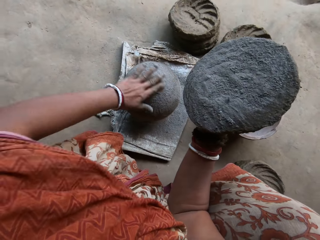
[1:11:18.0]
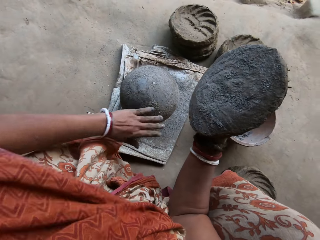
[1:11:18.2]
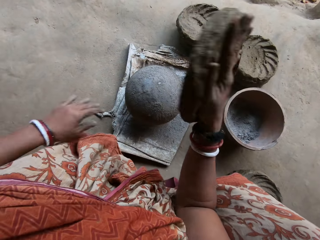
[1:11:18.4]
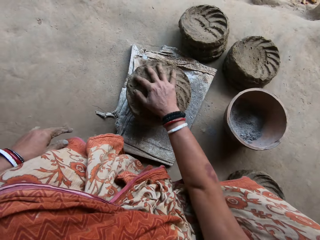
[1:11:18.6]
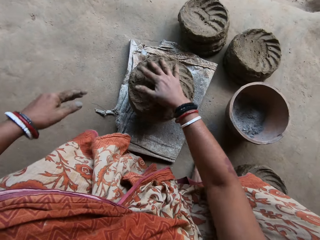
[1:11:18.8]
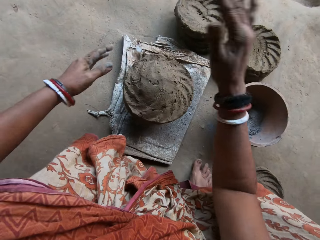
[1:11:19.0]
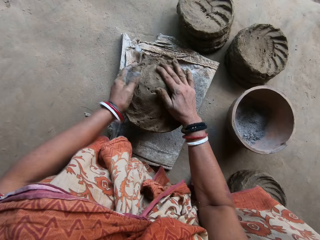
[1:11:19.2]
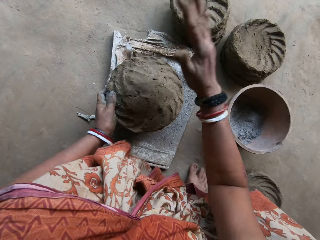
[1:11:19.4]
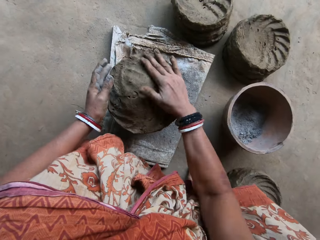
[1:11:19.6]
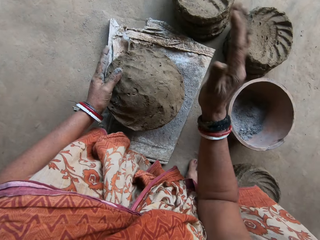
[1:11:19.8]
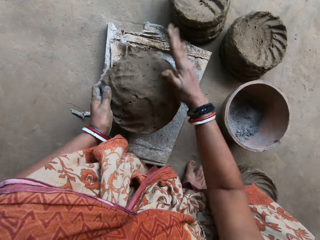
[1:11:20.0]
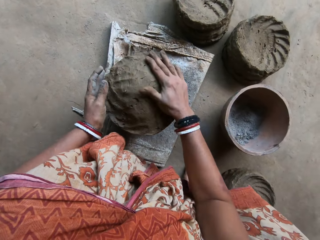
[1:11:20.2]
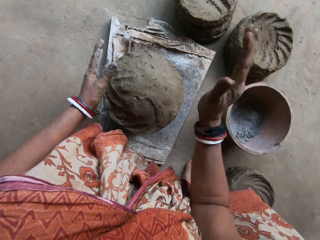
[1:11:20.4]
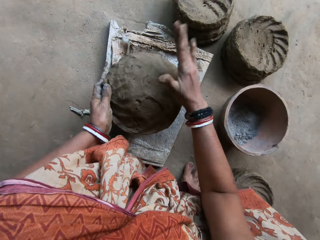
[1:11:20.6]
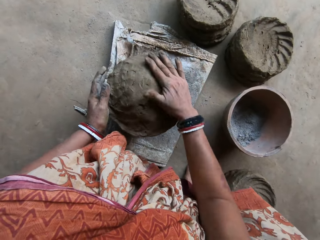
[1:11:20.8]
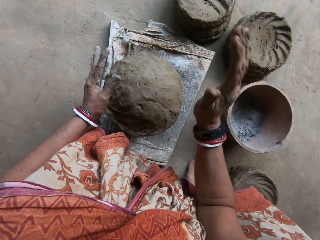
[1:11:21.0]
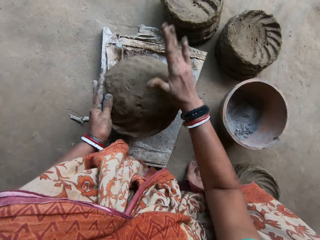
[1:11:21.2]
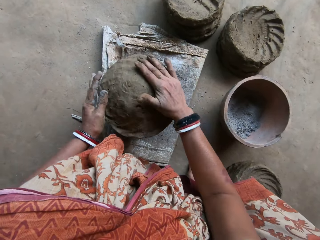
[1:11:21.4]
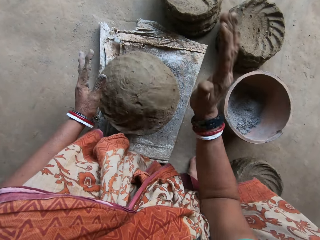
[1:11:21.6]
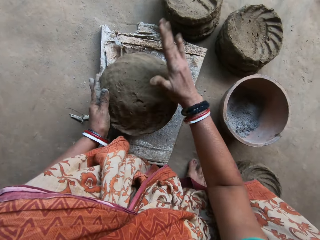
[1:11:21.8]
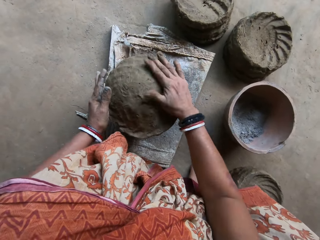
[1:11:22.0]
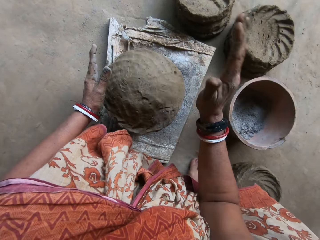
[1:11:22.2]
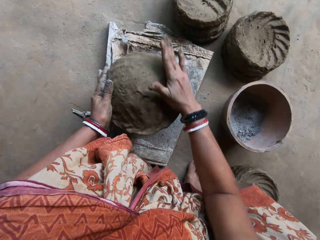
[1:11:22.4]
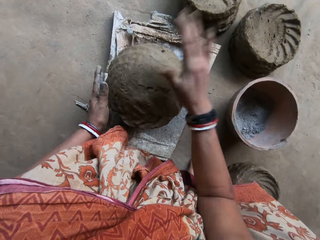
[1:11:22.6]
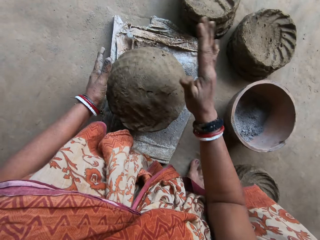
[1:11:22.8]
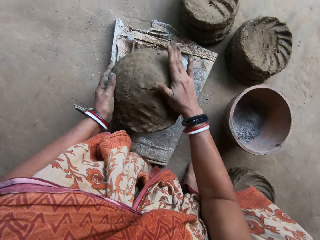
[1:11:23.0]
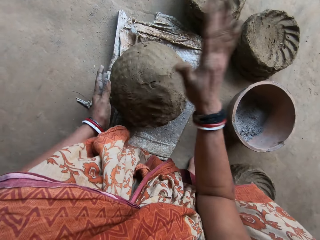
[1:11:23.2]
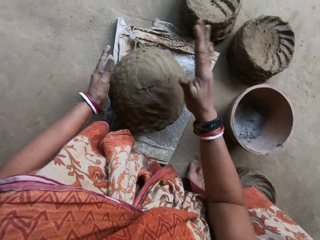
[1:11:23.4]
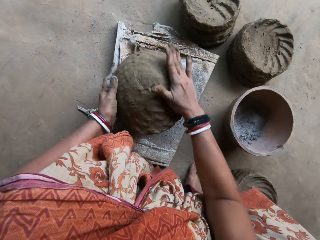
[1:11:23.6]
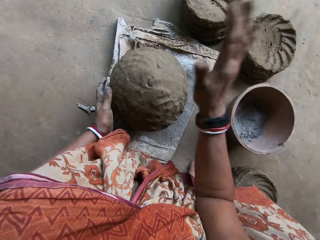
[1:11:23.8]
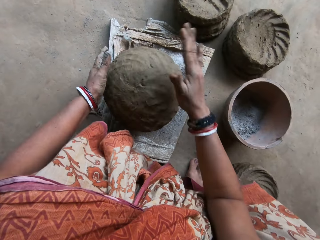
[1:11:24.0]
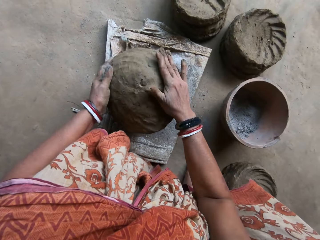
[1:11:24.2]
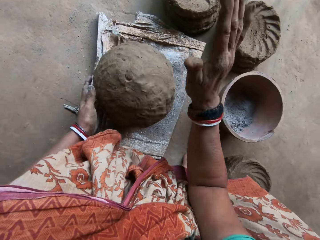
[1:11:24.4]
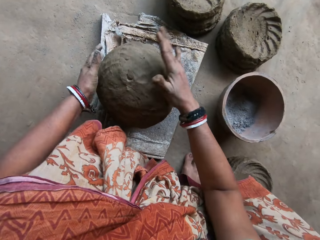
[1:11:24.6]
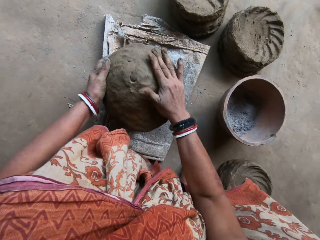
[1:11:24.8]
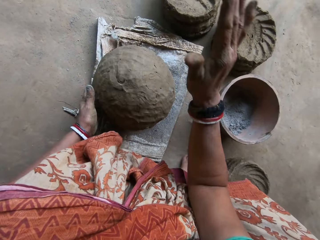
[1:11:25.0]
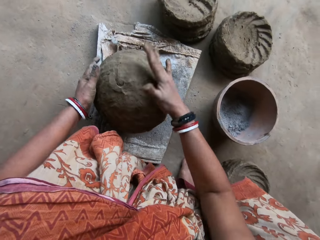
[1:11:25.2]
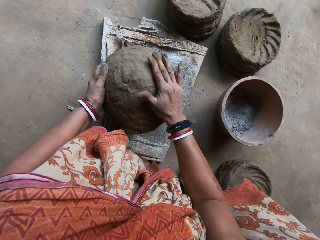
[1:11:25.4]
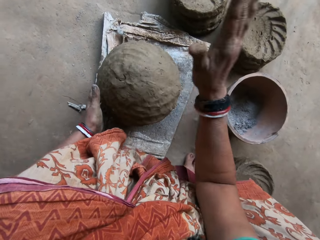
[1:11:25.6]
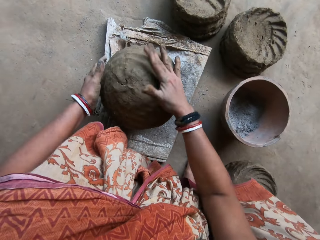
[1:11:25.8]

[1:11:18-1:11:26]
The camera wearer places the clay on the pot on the floor with her right hand. She shapes the clay ceramic on the pot using a hand. She hits the clay on the pot on the floor with her right hand. She rotates the clay on the pot on the floor with her left hand.

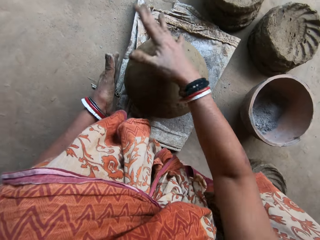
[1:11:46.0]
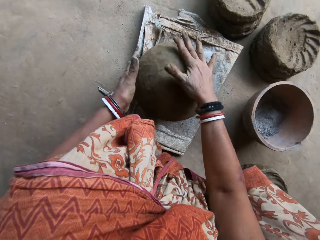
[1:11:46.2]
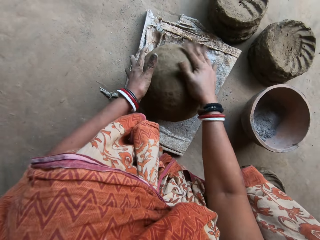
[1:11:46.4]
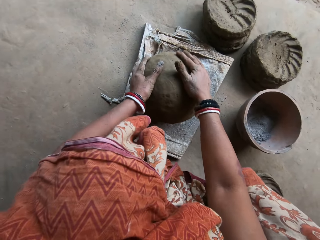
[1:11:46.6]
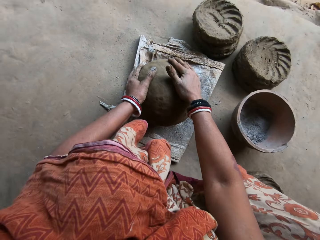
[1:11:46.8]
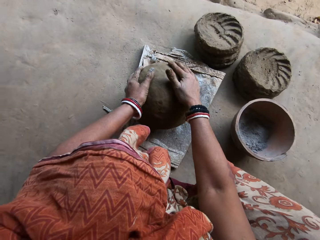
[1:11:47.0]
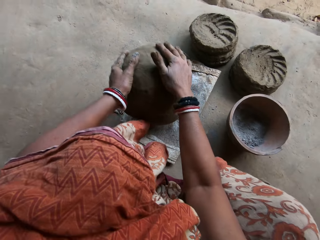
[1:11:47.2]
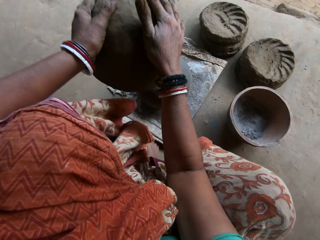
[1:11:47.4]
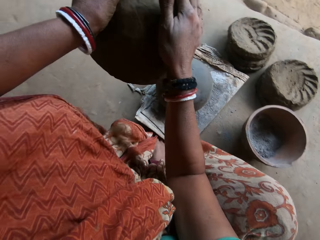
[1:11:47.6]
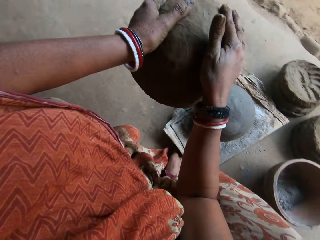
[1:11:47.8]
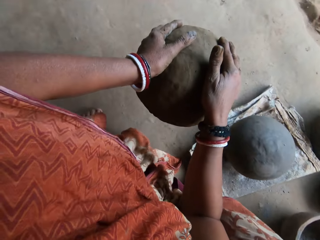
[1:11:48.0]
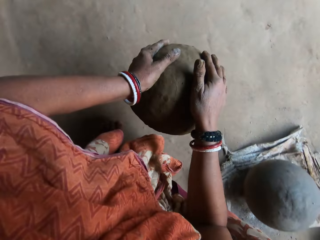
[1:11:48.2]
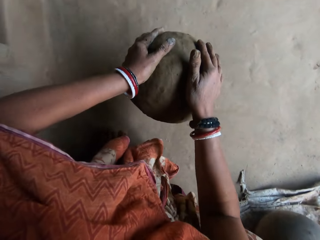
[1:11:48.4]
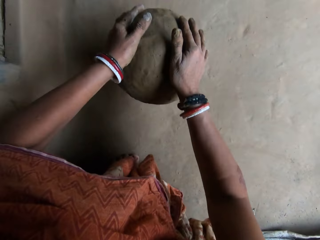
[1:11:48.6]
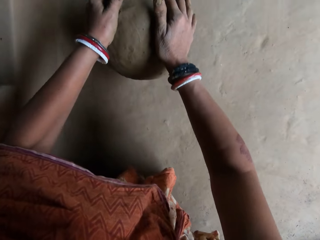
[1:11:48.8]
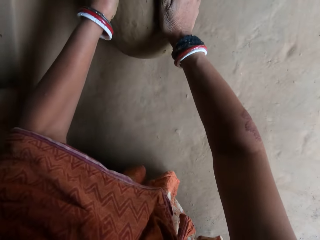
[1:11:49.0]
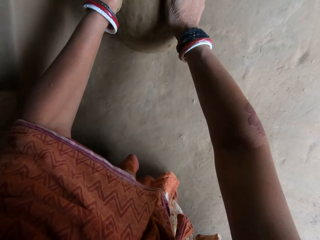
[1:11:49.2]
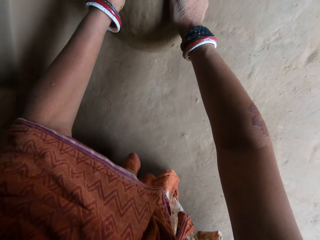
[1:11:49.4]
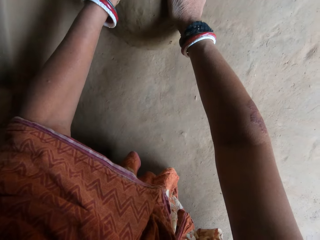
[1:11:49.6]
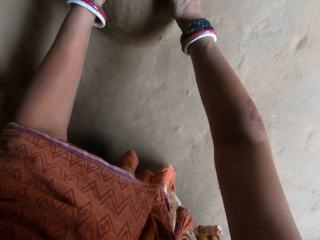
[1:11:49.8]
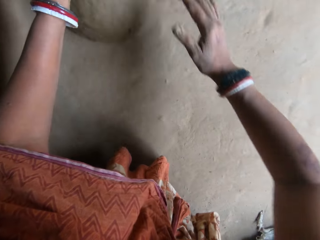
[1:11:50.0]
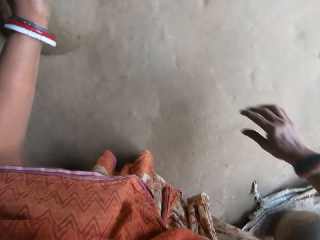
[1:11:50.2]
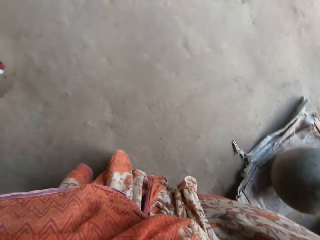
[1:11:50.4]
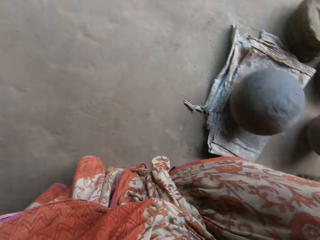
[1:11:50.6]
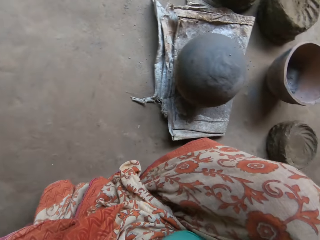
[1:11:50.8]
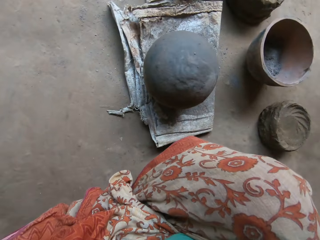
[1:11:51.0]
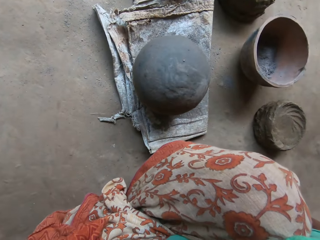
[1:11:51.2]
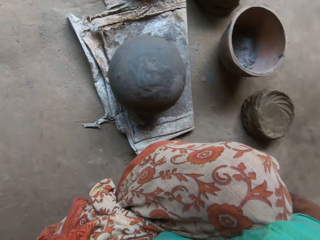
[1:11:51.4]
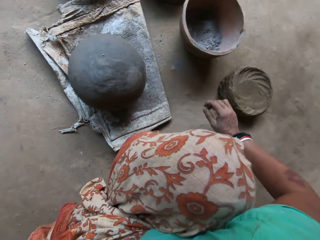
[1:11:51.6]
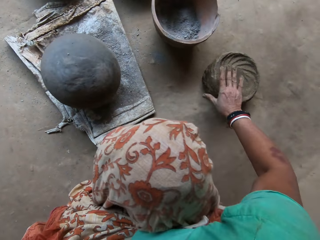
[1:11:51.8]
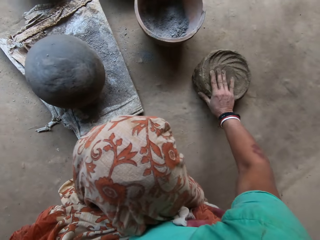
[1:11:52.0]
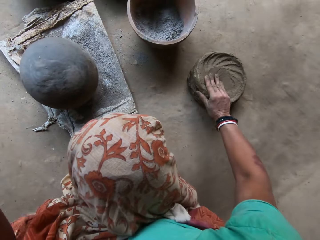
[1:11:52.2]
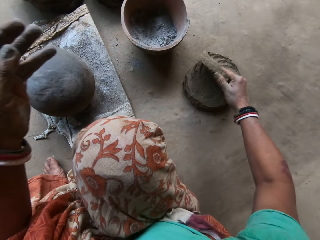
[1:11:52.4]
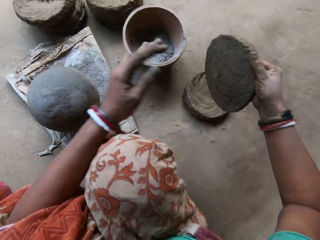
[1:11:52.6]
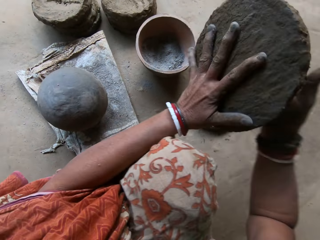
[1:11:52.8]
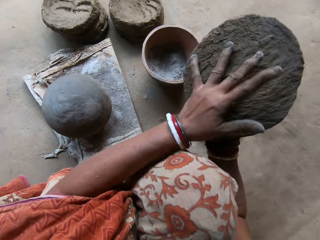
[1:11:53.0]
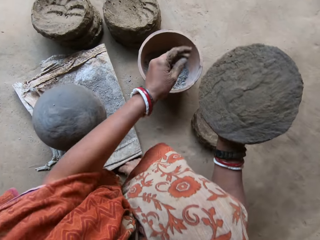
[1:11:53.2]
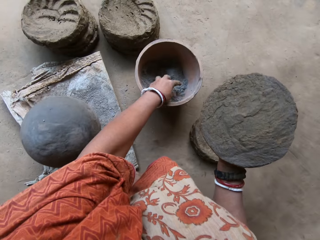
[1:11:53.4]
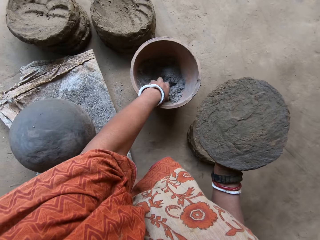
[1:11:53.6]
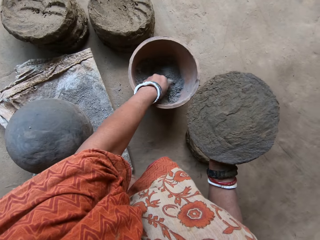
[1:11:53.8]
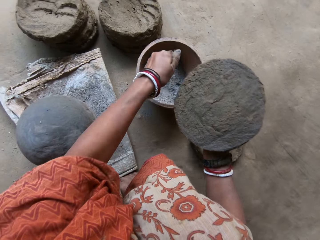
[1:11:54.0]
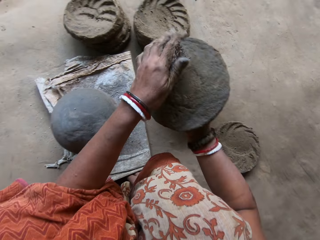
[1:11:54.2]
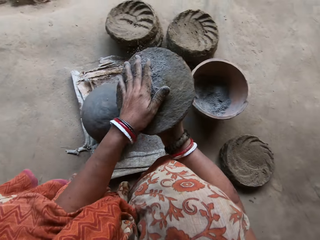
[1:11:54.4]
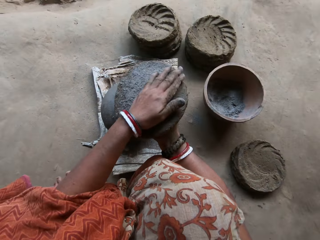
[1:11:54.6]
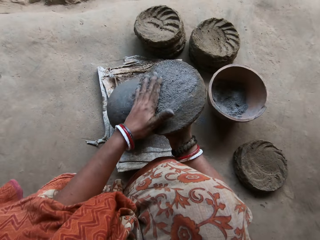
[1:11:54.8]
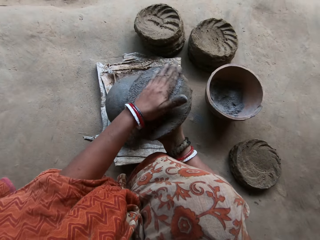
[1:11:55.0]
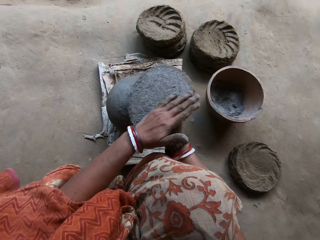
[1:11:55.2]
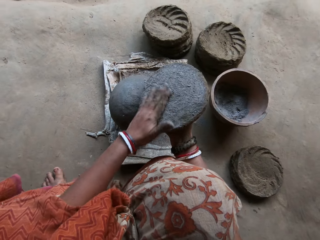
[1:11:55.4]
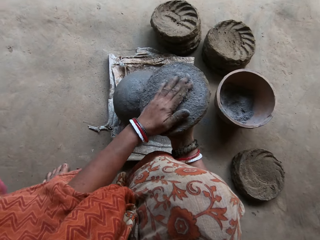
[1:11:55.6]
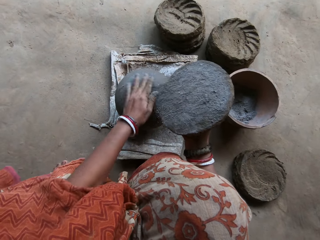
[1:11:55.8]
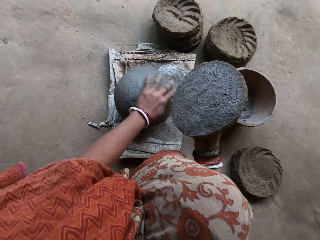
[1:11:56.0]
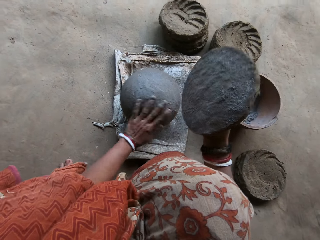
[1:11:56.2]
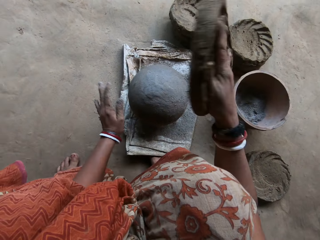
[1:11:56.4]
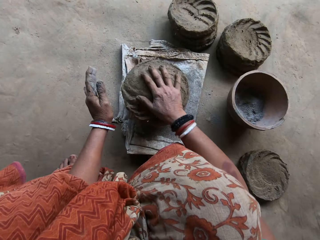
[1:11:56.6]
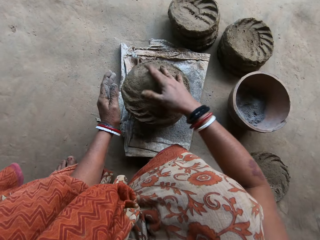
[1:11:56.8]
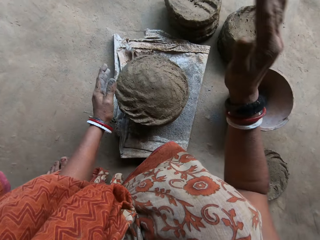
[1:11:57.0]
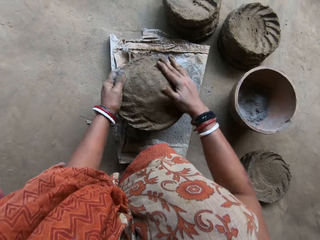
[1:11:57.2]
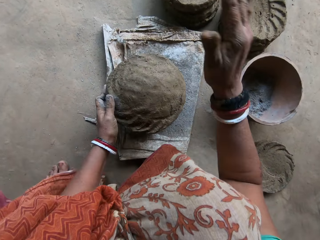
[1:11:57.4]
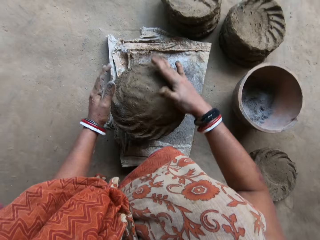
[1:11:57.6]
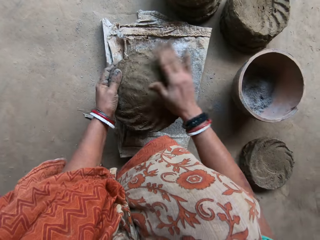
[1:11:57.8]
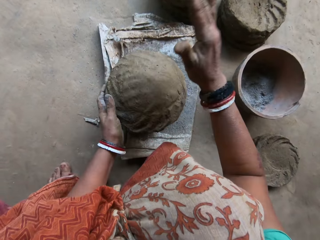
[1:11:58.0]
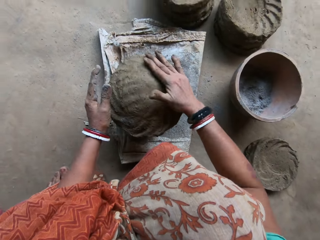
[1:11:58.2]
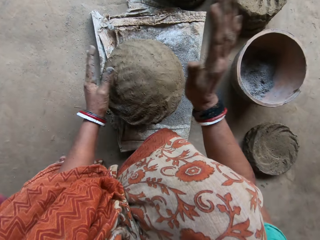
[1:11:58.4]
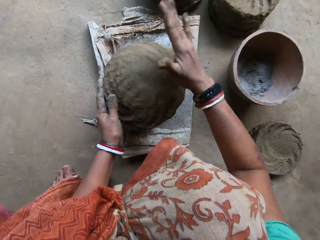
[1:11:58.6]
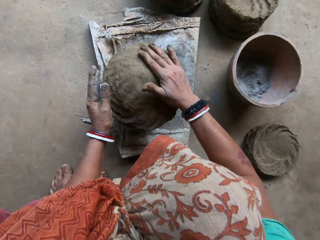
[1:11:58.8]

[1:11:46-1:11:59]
The camera wearer removes the clay from the pot on the floor with both hands. She places the clay on the floor with both hands. She picks some clays from the floor with her right hand. She touches the clay in her right hand with her left hand. She picks some ashes from the bowl on the floor with her left hand. She rubs the ashes on the clay in her right hand with her left hand. She rubs the ashes on the pot on the floor with her left hand. She places the clay on the pot on the floor with her right hand. She shapes the clay ceramic on the pot using a hand. She hits the clay on the pot on the floor with her right hand. She rotates the clay on the pot on the floor with her left hand.
